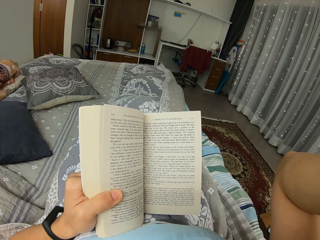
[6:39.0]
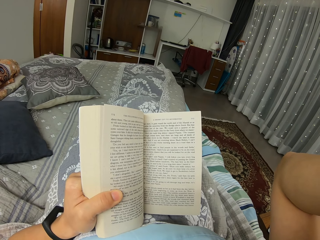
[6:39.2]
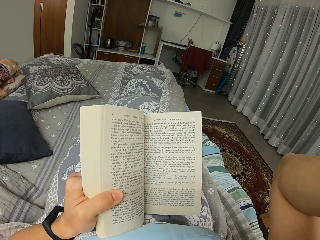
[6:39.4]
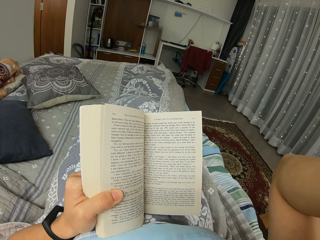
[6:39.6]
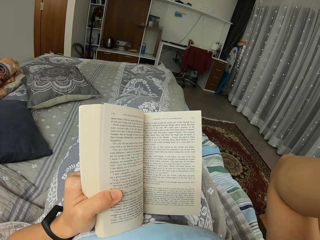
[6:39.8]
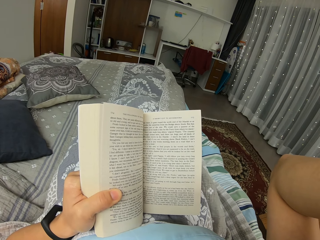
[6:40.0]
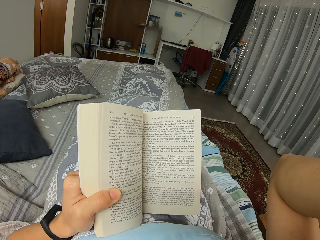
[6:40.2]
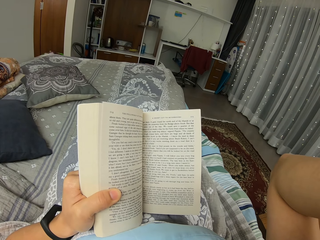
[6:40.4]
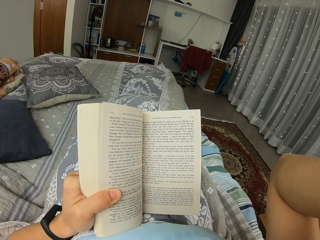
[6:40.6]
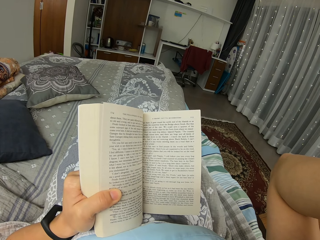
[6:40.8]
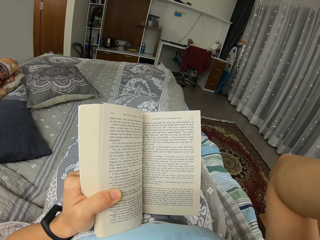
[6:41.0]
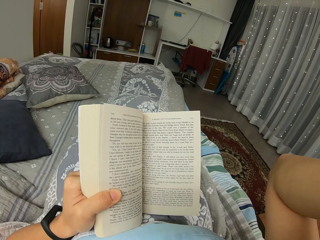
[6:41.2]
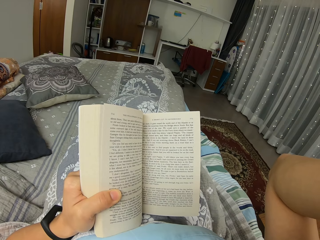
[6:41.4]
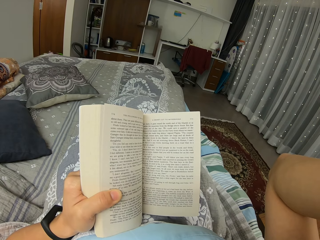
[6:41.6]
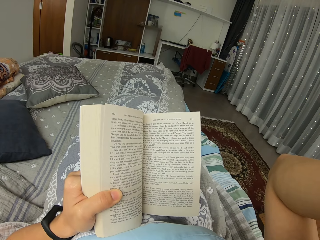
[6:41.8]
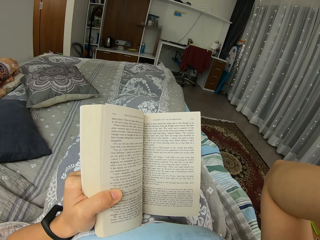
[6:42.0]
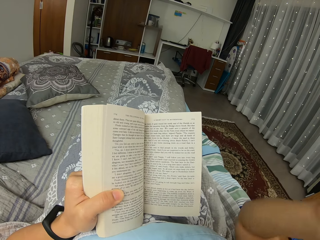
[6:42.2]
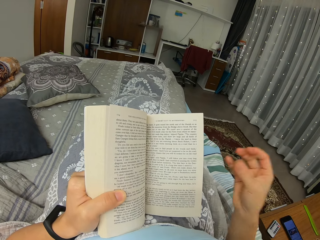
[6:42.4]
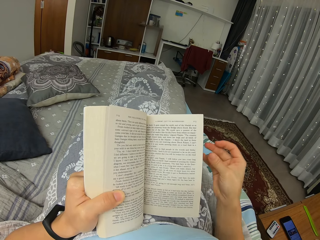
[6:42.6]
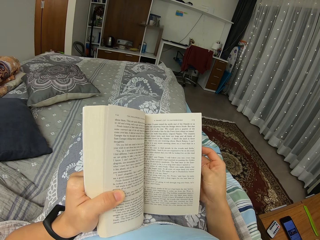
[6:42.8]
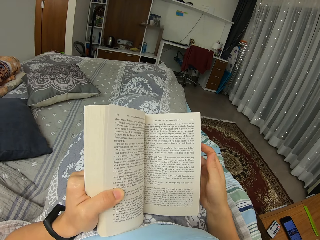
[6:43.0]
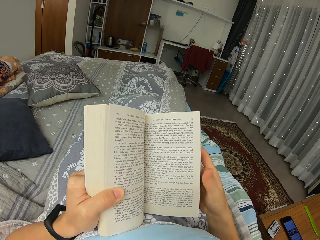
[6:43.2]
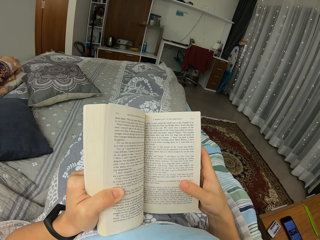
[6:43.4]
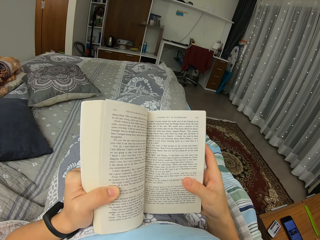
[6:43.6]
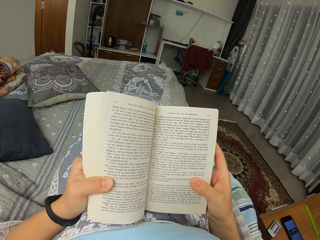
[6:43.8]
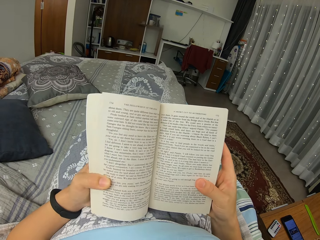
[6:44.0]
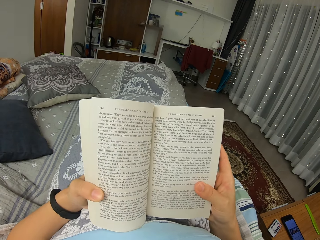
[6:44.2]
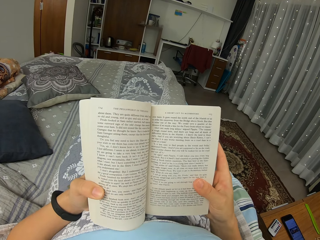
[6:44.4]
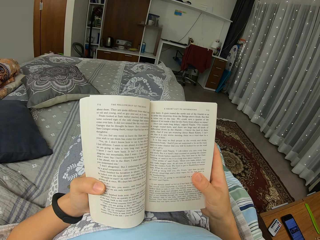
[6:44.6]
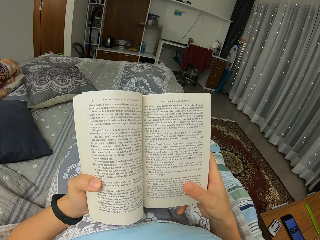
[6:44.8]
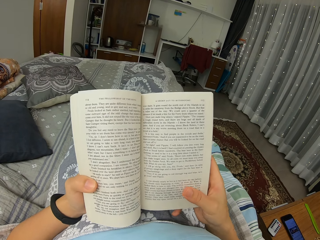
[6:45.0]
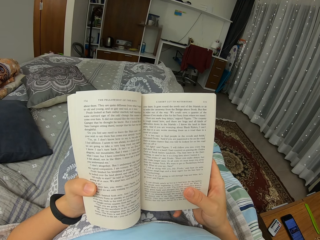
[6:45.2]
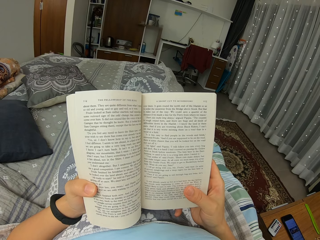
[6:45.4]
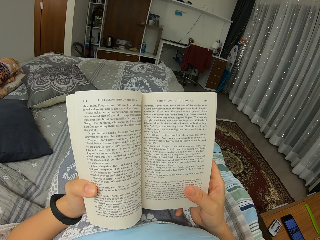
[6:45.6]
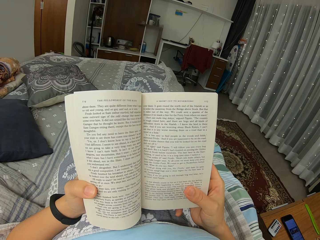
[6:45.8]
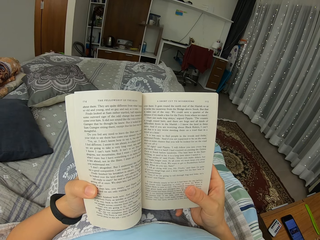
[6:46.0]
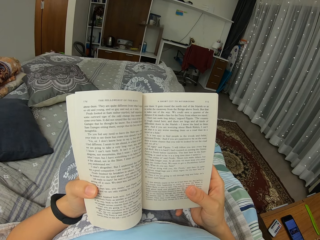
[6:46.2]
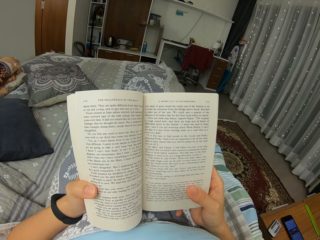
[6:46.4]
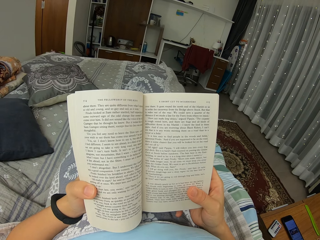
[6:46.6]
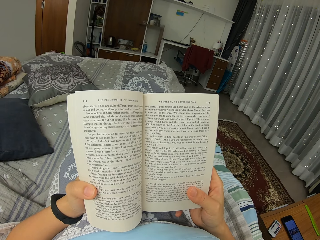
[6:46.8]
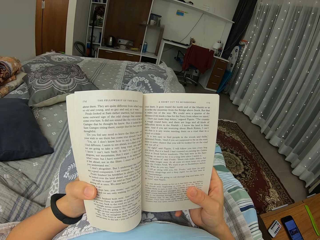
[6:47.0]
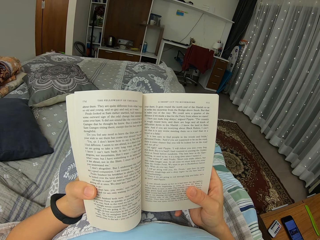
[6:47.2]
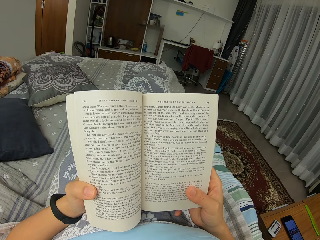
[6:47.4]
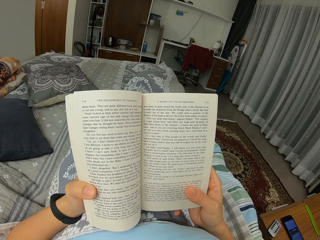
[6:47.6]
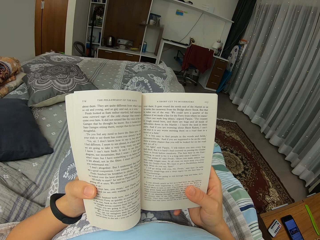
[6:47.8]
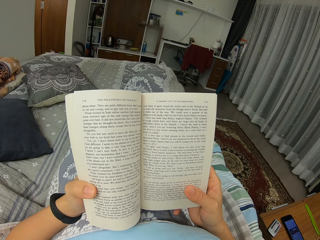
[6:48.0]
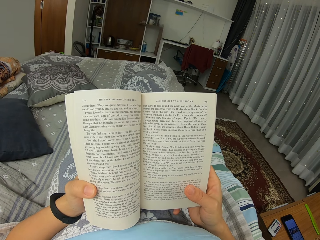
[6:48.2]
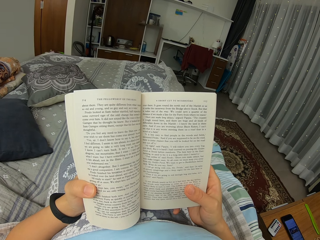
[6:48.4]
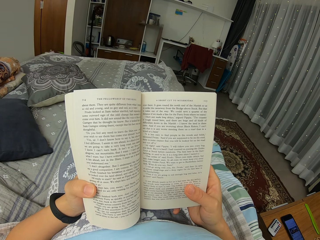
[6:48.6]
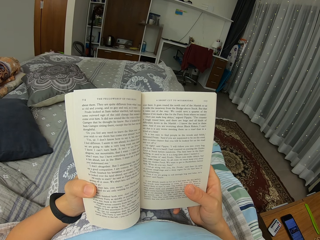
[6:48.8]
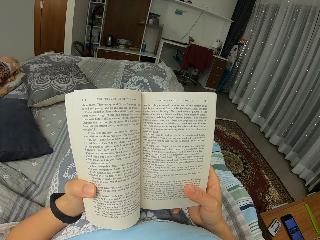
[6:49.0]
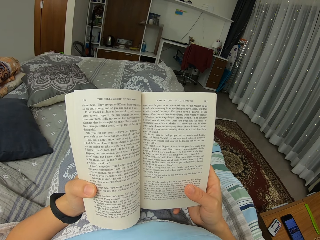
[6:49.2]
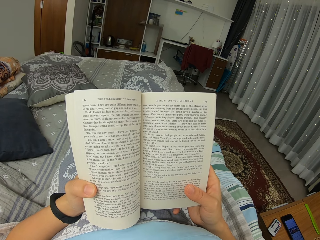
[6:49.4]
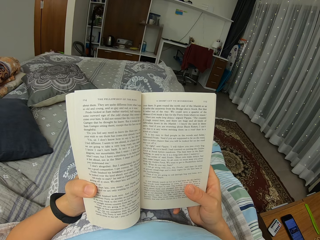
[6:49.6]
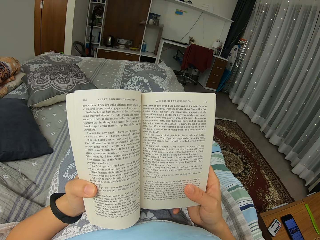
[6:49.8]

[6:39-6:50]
The camera wearer grabs a book. They move the book forward. They breathe in.

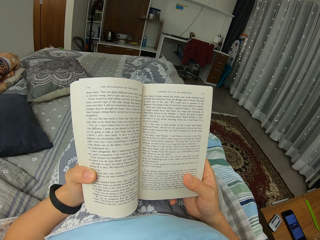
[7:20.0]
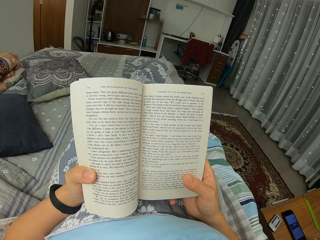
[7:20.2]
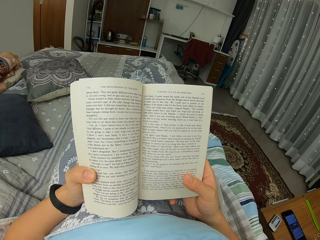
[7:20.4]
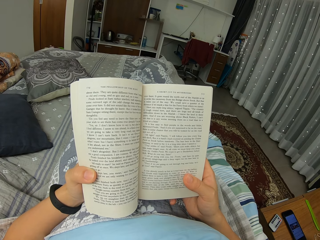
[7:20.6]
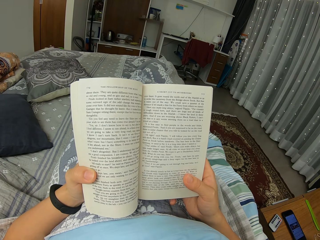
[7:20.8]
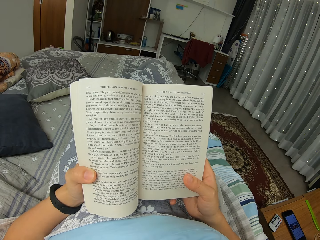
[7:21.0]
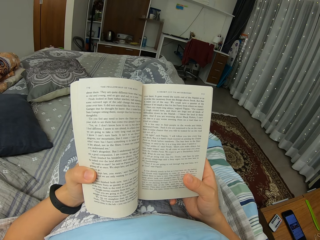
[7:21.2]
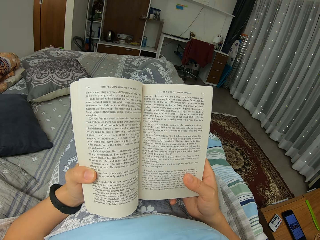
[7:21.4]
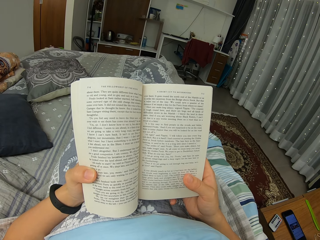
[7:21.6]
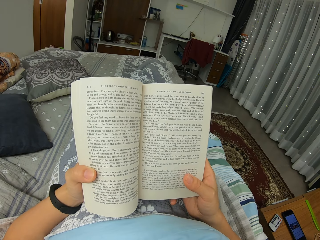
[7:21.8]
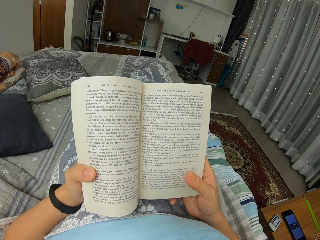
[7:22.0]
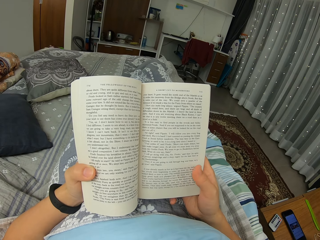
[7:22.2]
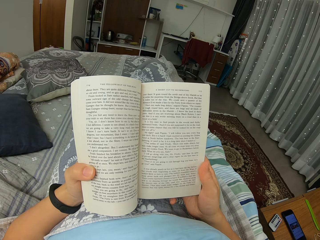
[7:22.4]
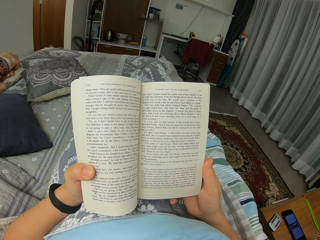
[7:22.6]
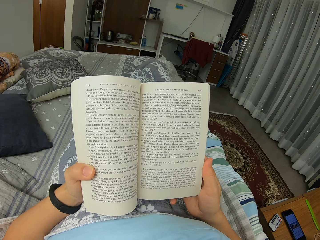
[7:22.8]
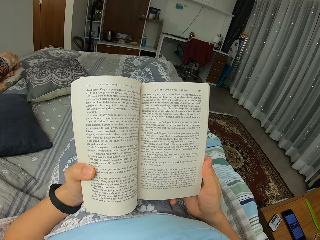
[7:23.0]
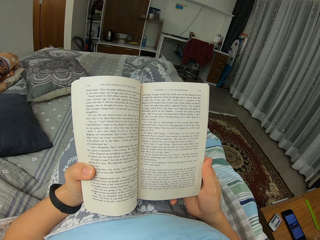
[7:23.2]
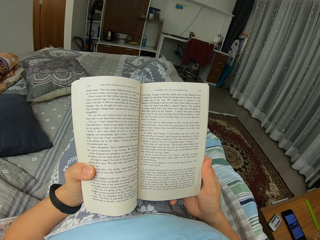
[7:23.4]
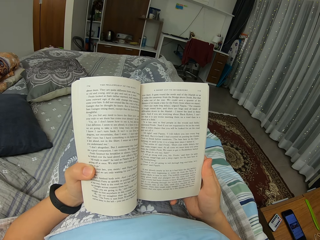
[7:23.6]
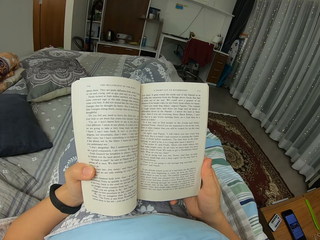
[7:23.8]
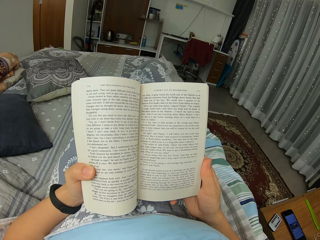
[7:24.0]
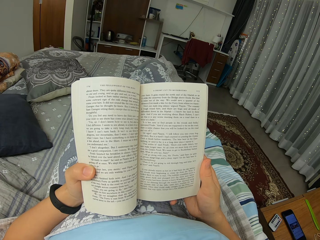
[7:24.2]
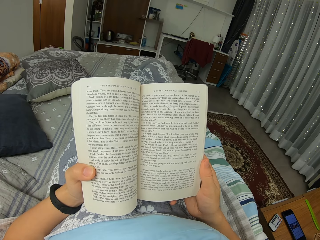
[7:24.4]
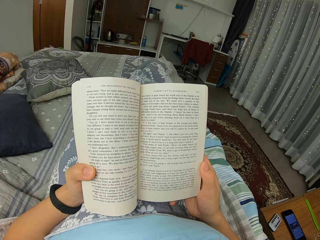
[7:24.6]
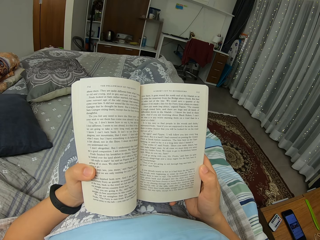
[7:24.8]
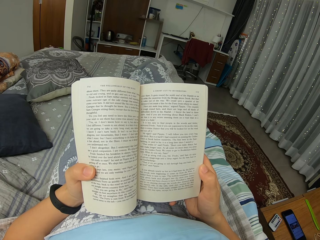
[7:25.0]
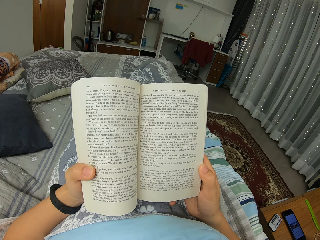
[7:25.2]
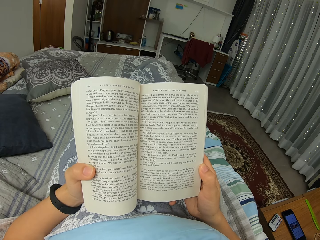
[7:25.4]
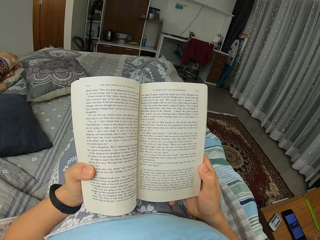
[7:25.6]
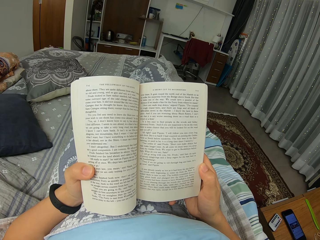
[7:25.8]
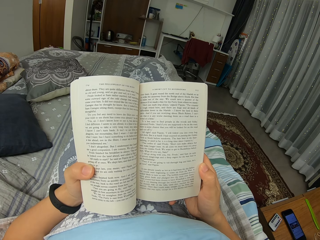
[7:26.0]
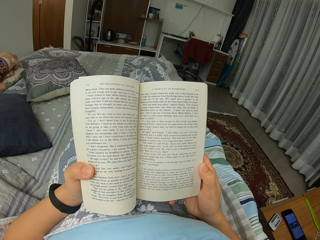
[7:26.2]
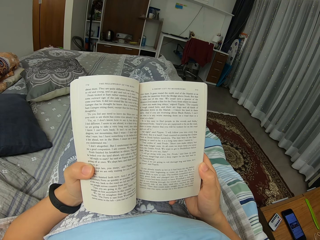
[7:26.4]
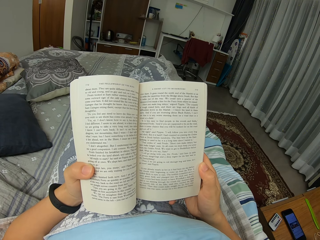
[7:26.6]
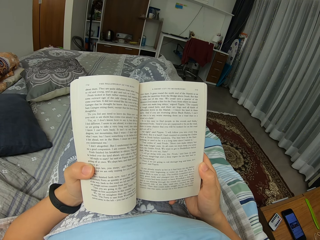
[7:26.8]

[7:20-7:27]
The camera wearer moves a thumb.

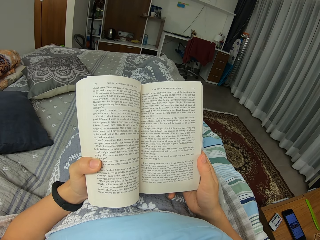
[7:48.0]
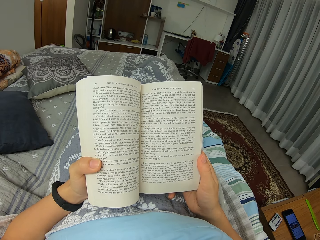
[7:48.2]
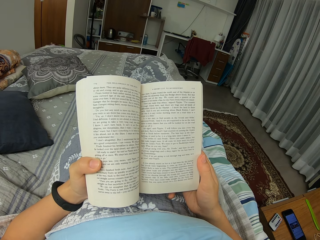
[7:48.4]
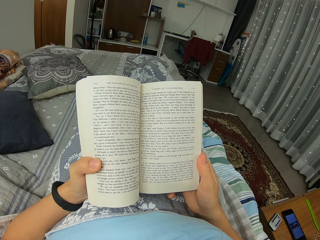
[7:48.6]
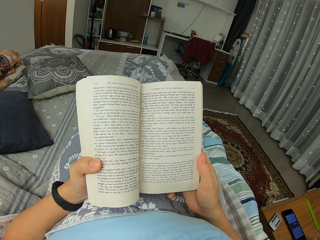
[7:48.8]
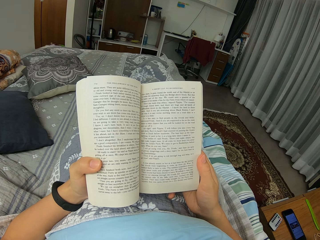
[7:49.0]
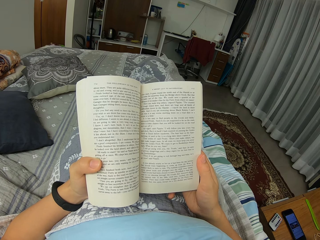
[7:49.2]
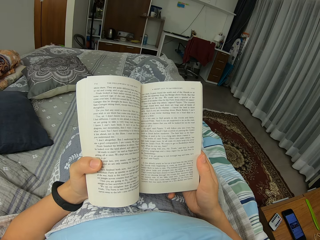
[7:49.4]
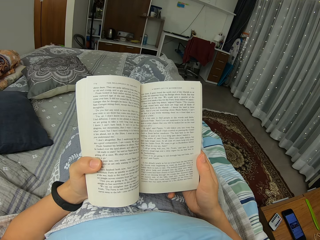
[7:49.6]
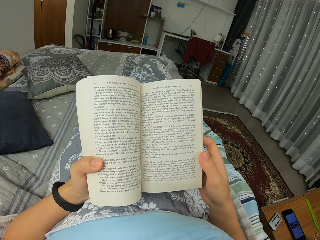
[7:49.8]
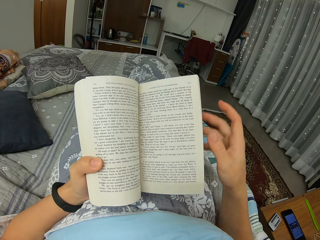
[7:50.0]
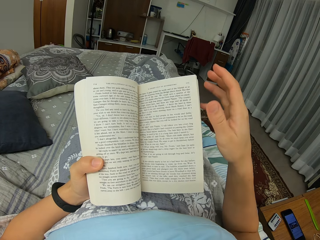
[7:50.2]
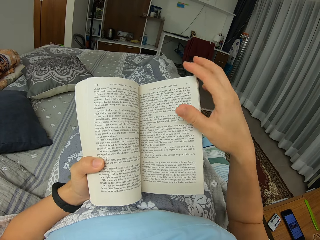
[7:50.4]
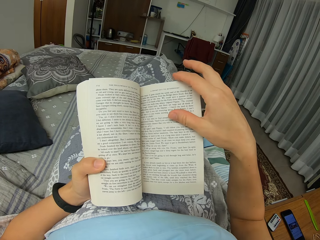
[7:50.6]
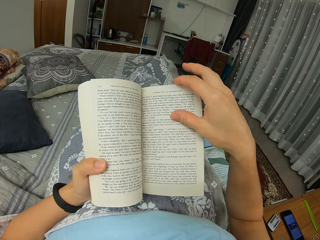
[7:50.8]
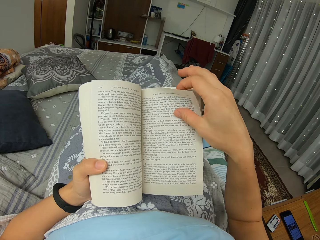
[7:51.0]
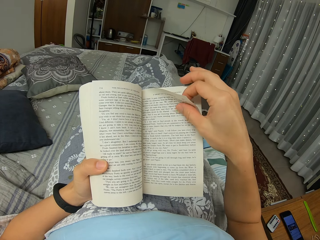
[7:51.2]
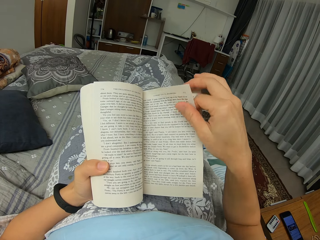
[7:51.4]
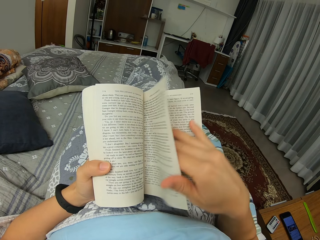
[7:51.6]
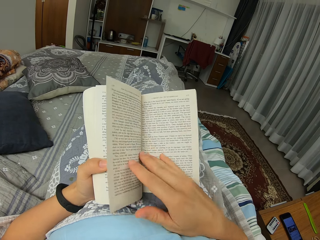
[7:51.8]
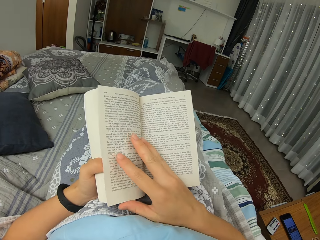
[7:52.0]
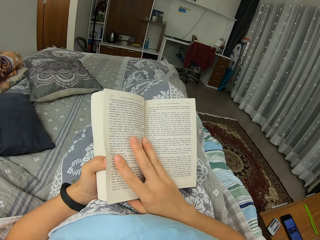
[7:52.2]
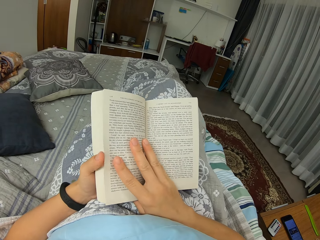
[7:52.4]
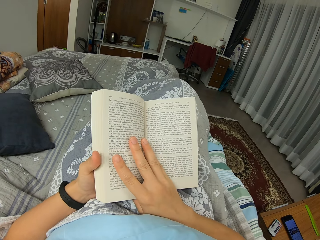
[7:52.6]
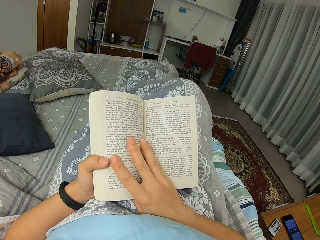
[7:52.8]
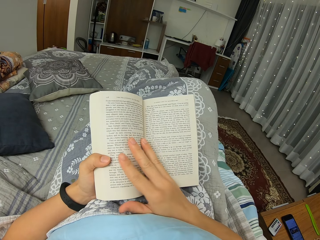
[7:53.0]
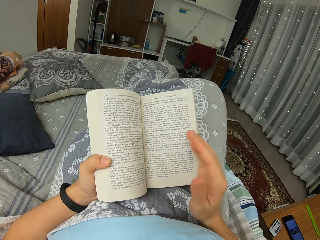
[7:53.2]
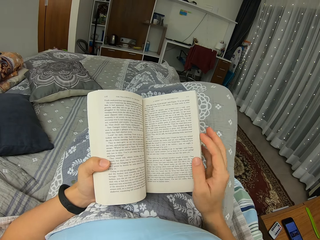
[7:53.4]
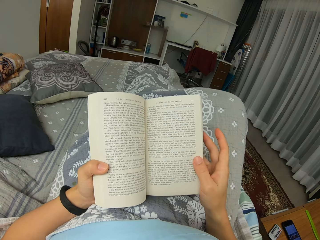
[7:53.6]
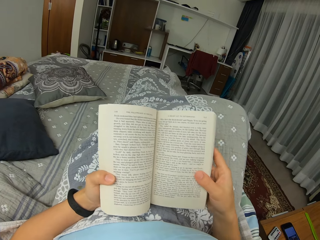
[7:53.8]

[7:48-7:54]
The camera wearer turns a page.
